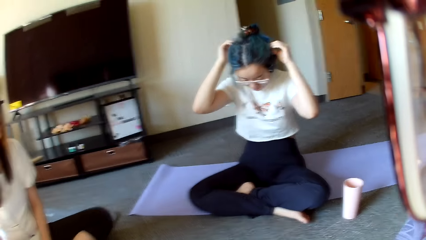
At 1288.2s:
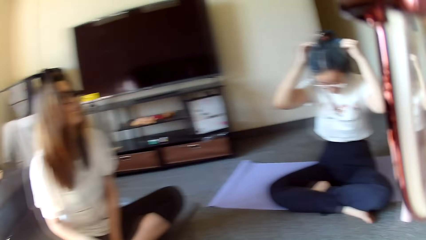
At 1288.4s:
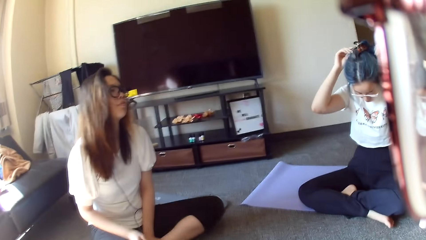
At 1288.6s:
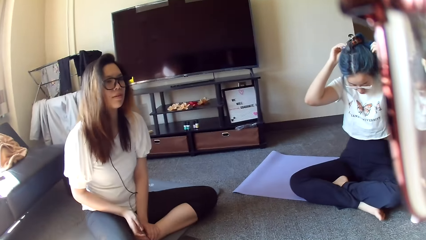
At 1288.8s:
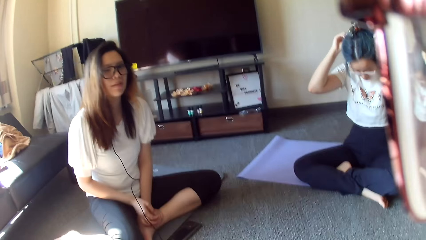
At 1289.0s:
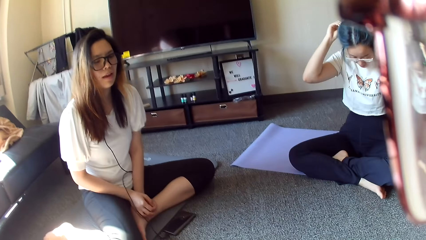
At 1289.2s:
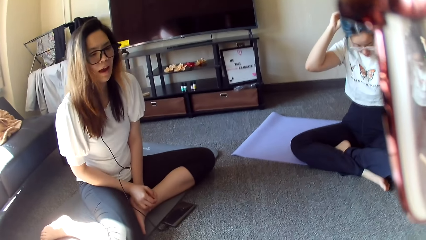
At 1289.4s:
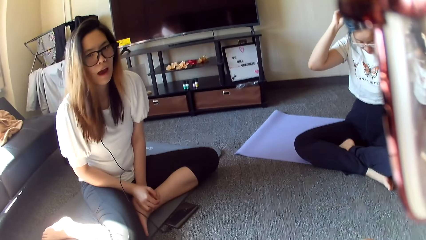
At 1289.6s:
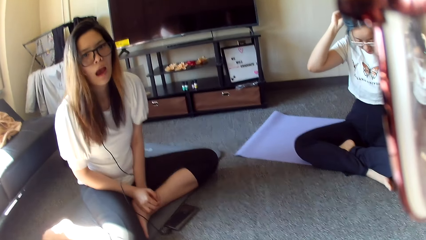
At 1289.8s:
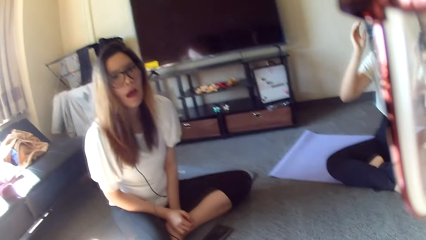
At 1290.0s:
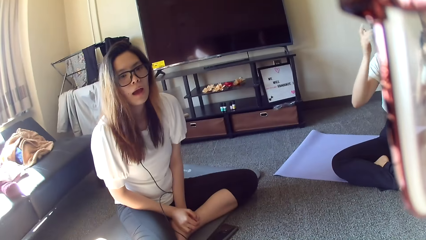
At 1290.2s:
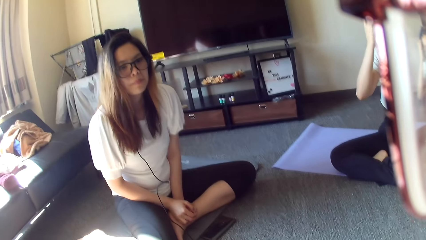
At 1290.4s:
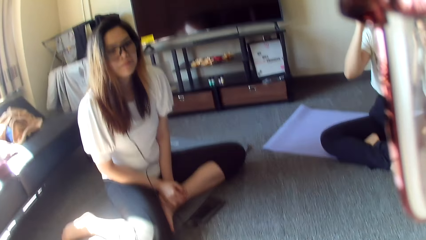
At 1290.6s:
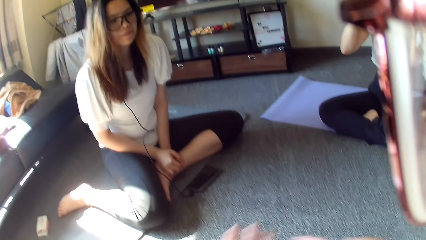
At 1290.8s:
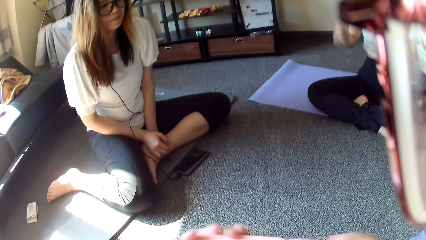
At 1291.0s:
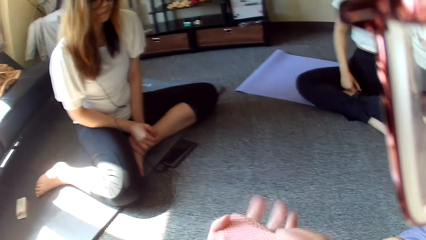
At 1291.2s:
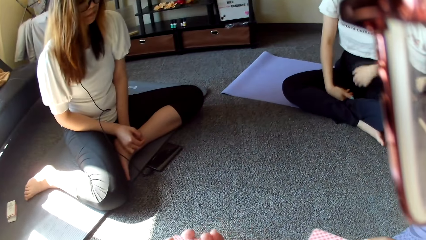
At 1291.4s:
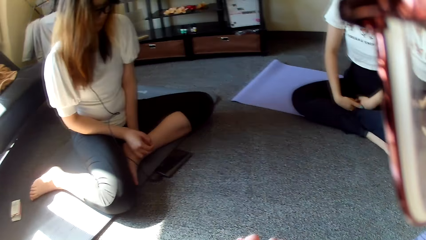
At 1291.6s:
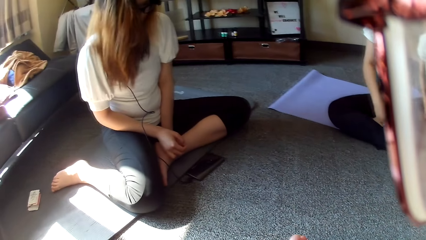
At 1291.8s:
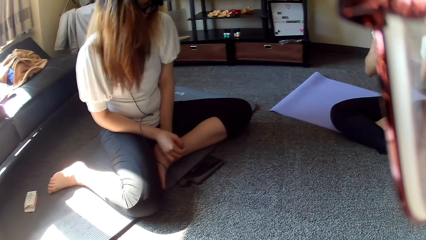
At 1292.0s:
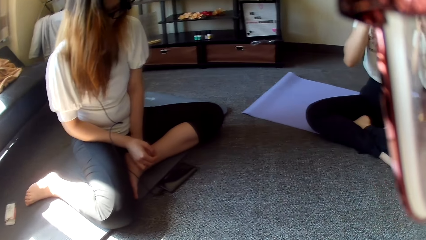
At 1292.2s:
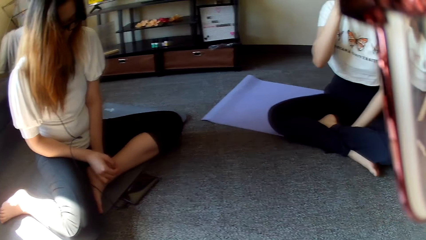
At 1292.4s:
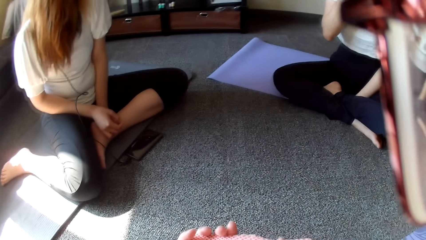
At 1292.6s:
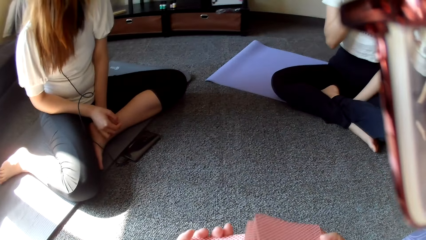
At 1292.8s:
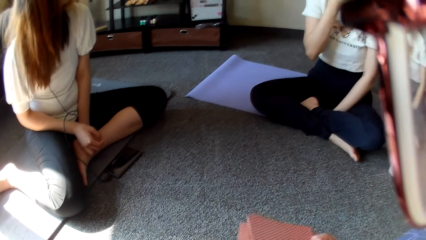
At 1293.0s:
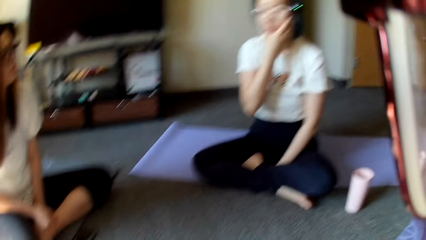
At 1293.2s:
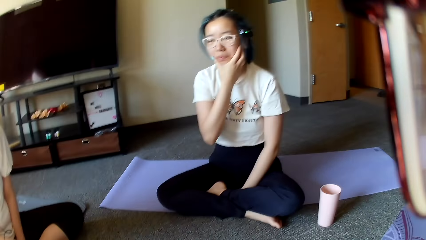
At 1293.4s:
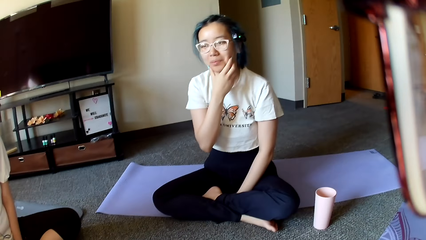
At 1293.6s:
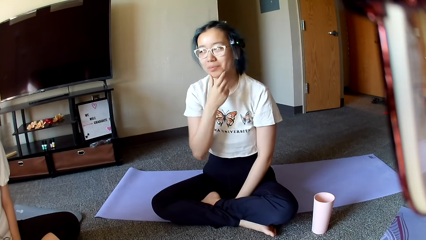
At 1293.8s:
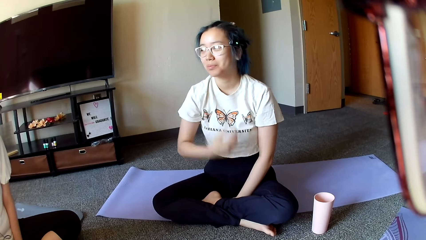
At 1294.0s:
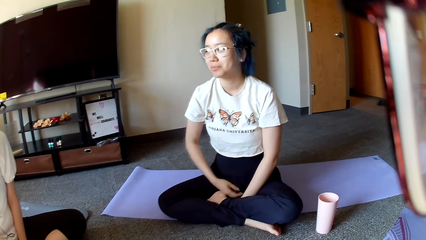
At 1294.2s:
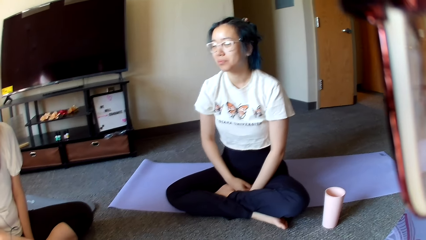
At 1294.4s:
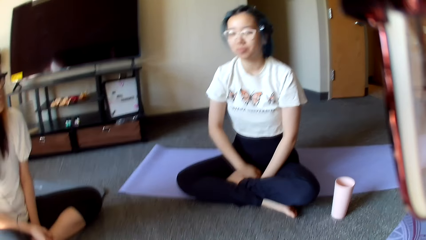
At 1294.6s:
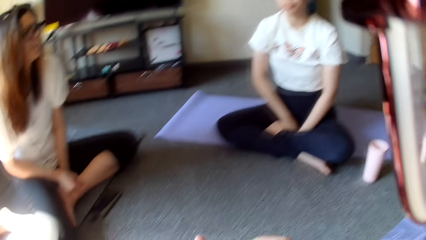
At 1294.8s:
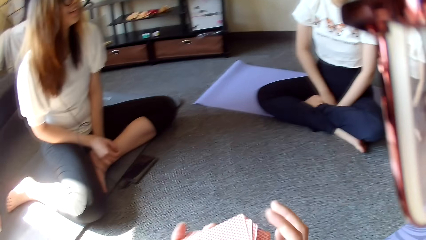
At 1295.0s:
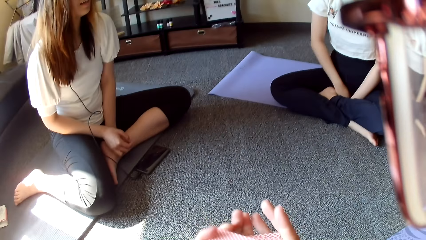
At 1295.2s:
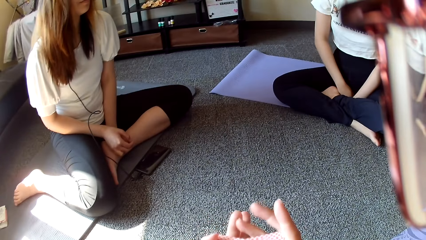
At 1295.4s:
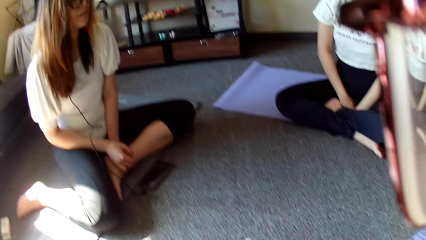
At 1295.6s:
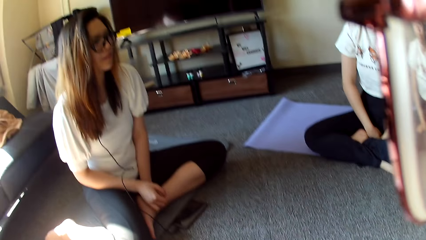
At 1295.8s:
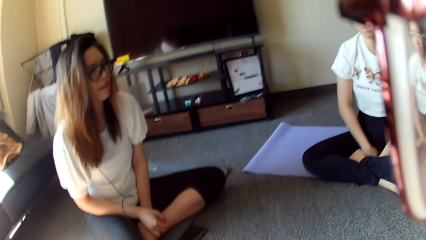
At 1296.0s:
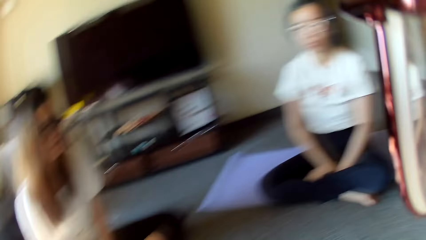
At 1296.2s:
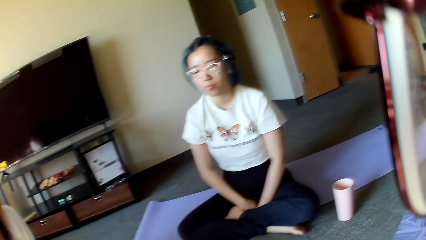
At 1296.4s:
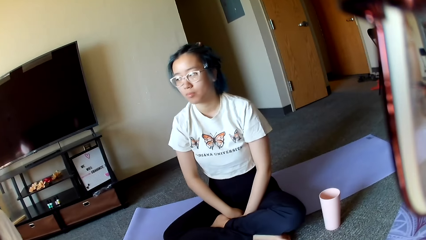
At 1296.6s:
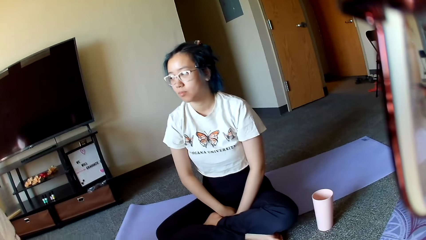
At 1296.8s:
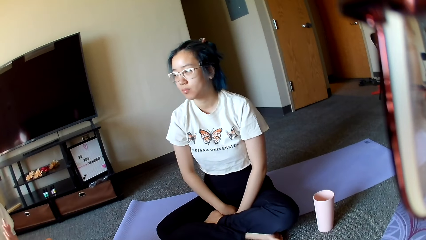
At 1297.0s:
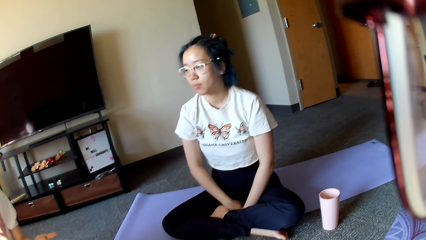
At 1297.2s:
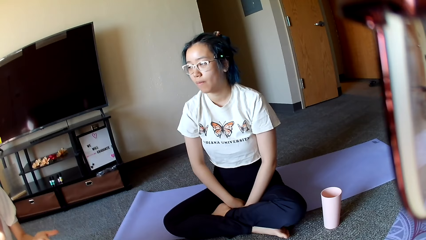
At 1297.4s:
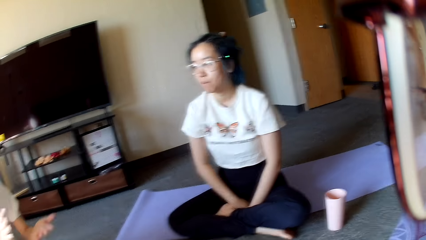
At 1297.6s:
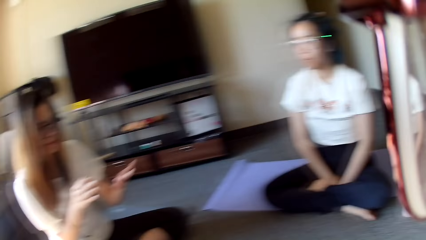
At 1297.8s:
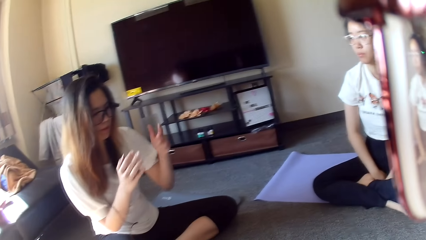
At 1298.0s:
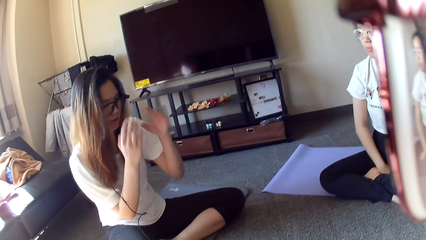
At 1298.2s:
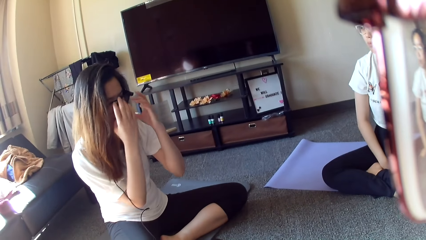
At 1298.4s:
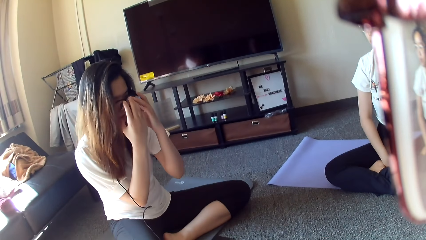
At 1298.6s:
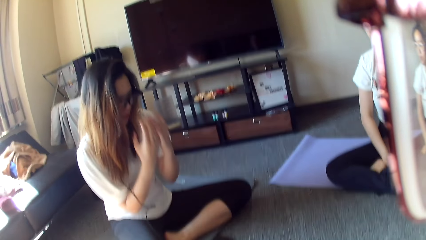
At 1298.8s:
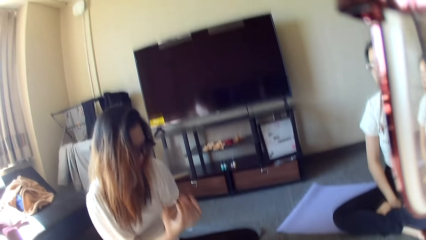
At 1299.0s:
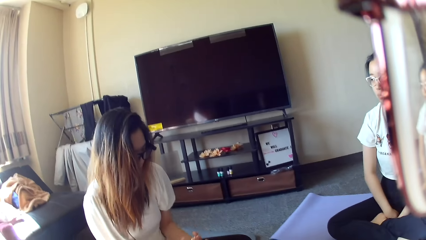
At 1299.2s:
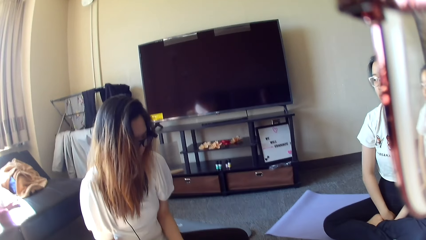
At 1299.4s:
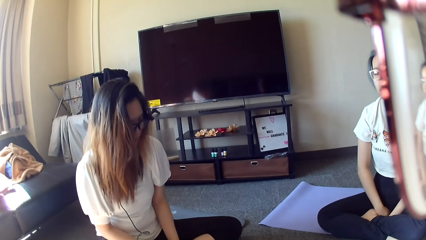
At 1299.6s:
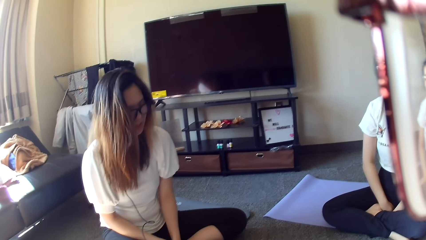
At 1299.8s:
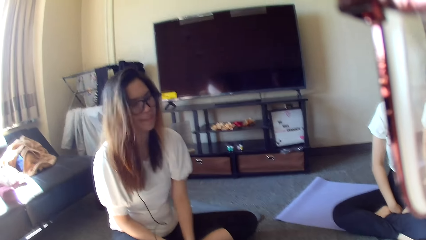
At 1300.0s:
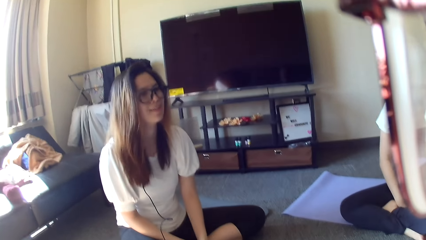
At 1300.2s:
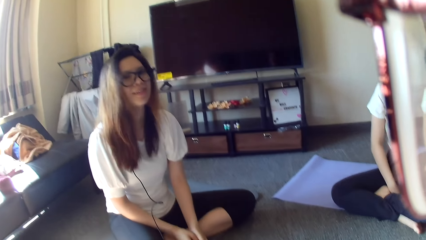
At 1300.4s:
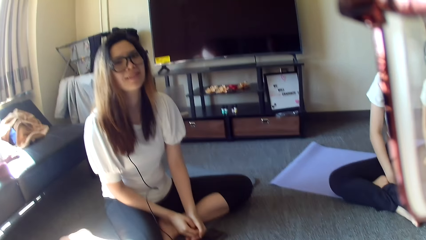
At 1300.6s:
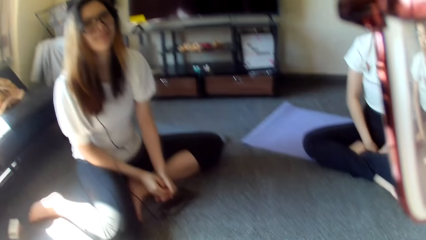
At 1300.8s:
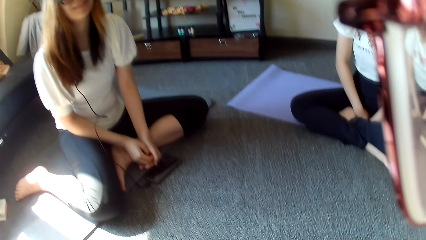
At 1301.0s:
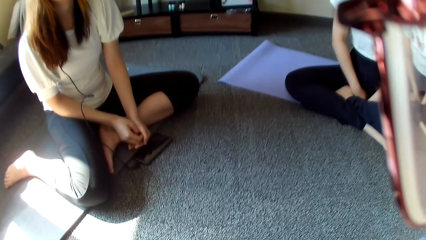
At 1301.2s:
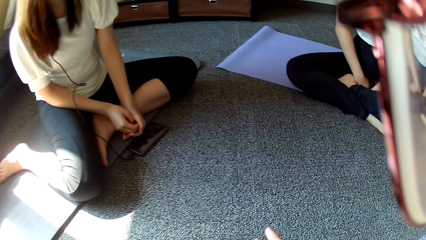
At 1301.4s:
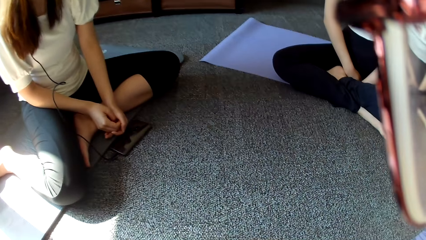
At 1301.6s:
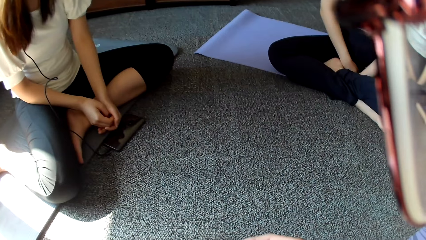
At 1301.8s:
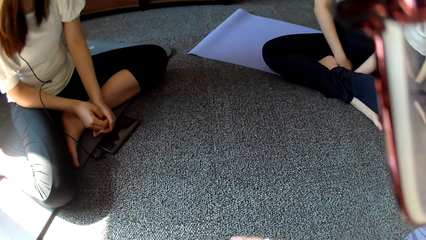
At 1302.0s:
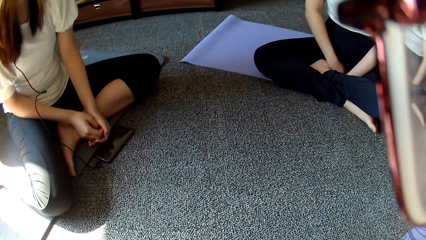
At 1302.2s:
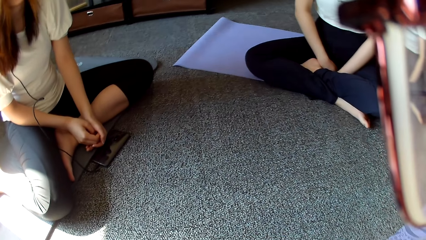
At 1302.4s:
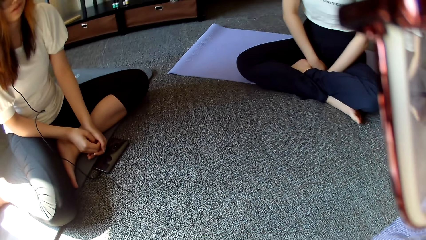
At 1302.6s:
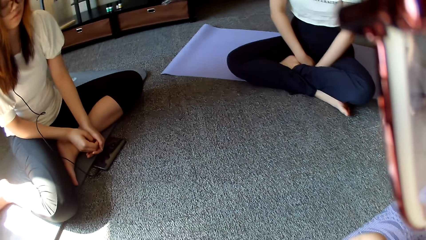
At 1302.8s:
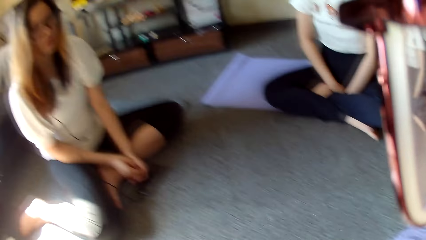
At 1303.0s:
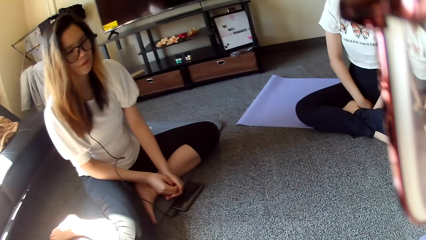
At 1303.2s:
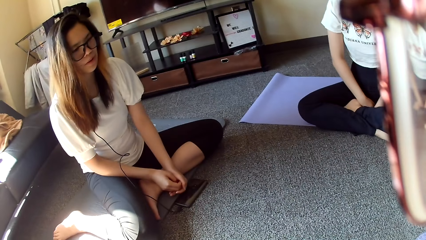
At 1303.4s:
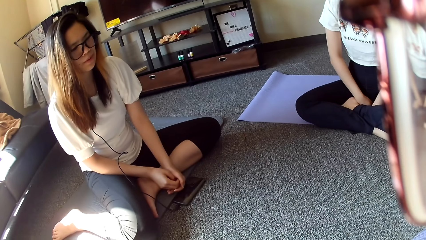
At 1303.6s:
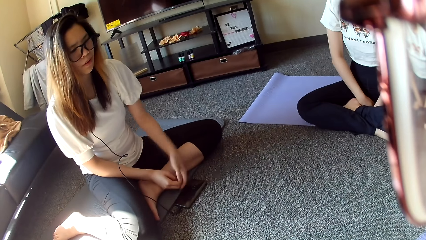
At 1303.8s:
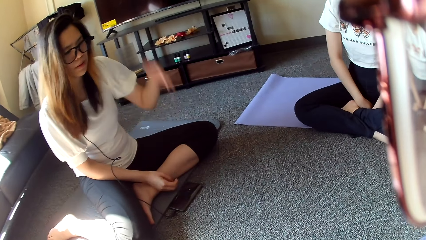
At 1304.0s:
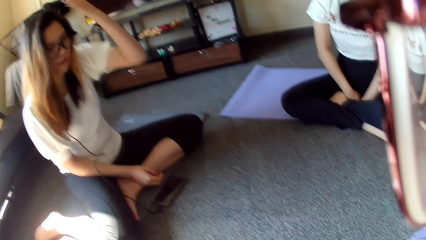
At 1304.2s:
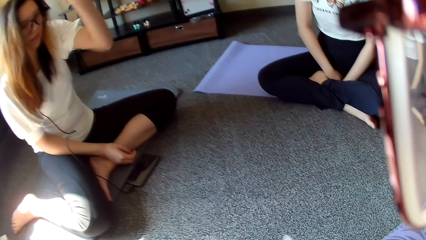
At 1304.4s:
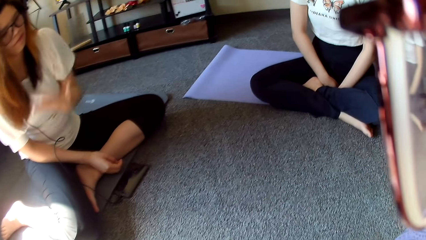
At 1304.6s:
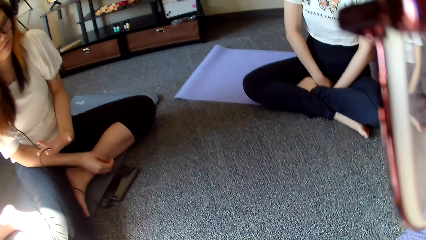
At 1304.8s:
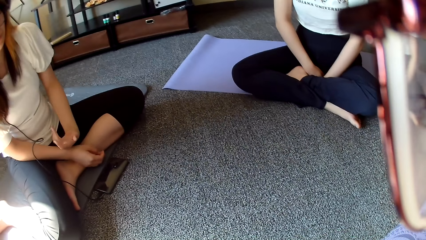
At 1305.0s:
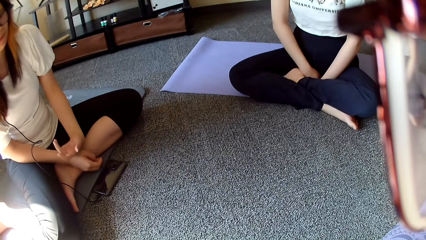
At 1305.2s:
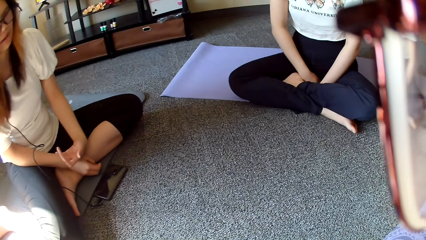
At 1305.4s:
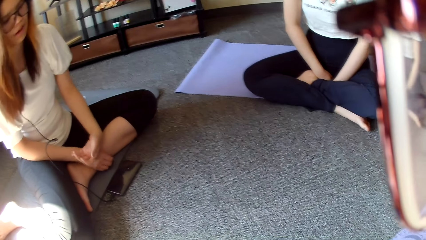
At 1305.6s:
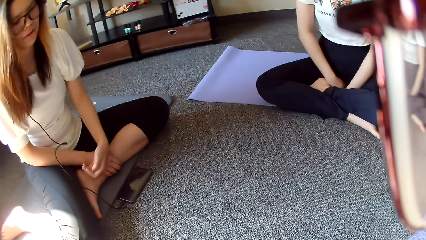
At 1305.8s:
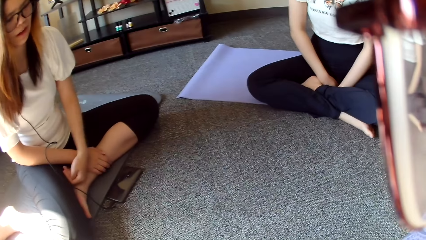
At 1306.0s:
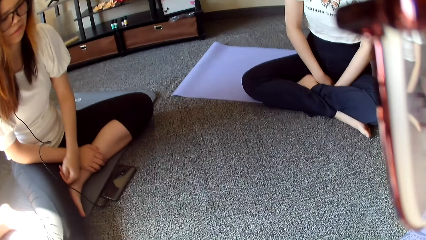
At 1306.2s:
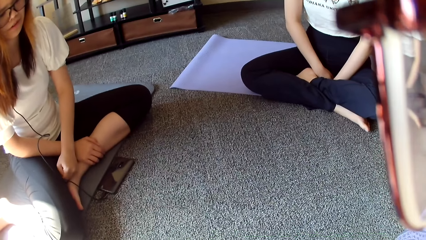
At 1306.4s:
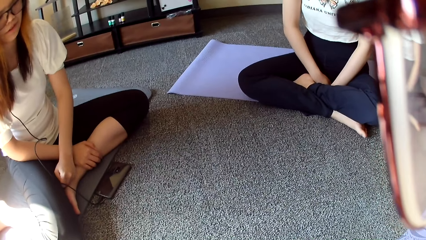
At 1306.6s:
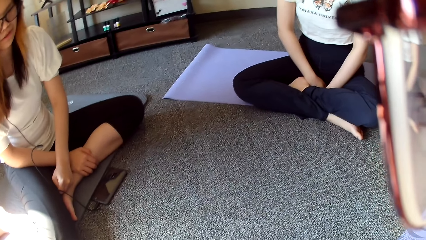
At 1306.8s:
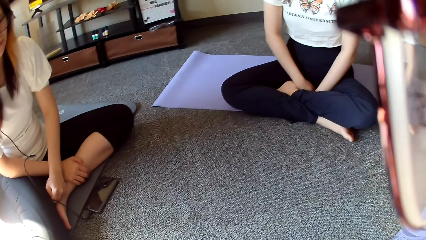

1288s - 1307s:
A person rubs the face. Another person shows a hand sign. Another person moves the hand.
